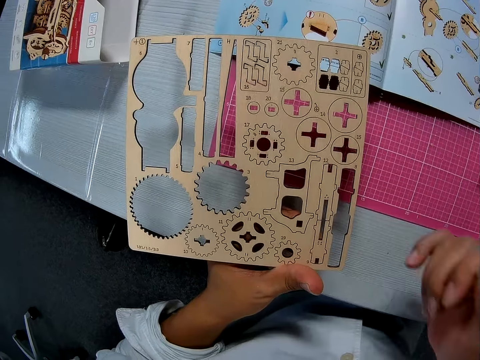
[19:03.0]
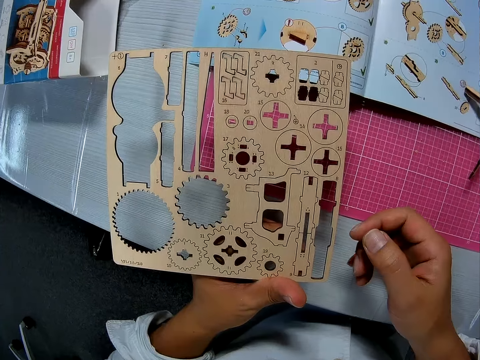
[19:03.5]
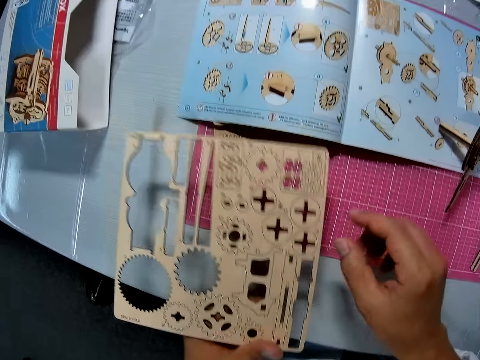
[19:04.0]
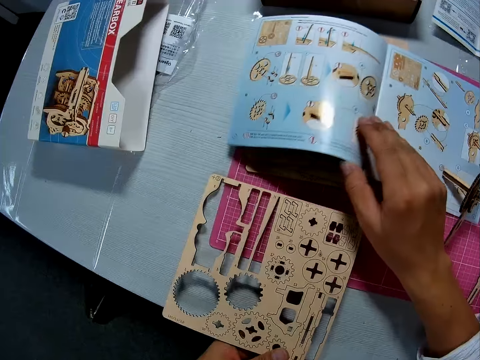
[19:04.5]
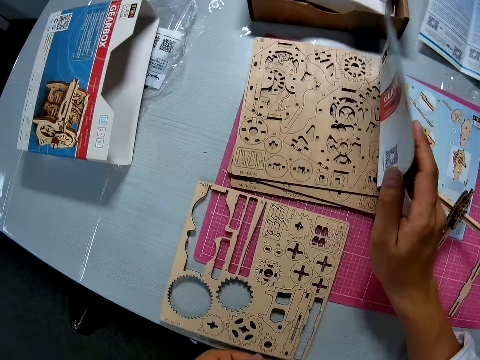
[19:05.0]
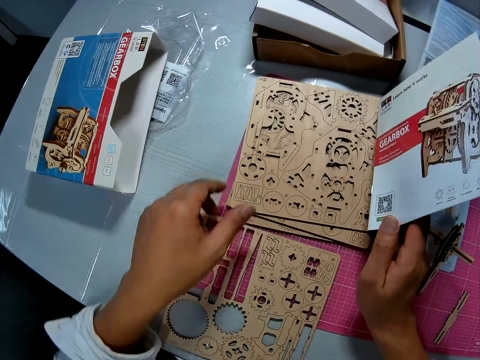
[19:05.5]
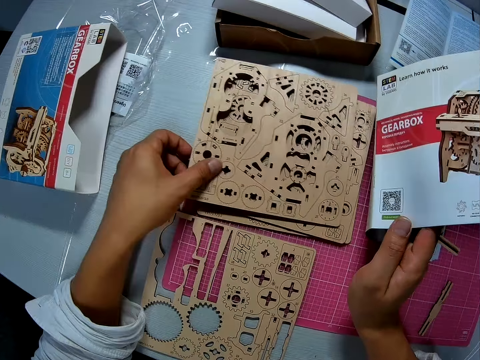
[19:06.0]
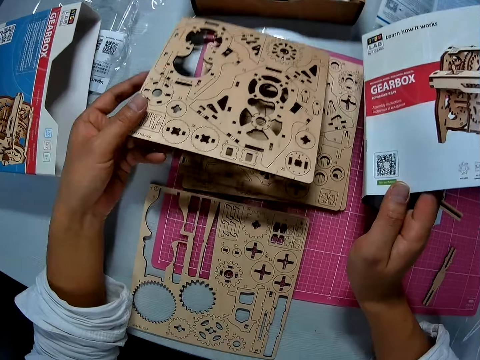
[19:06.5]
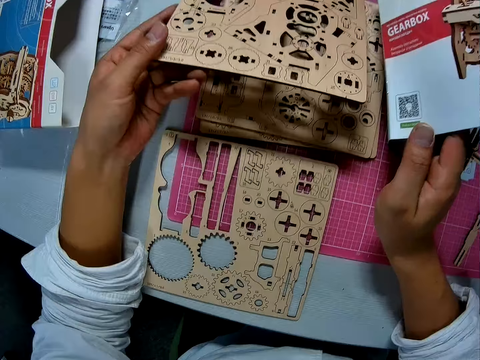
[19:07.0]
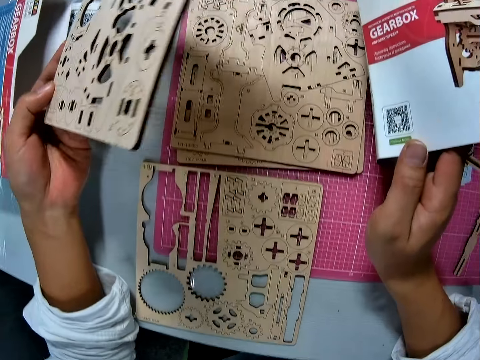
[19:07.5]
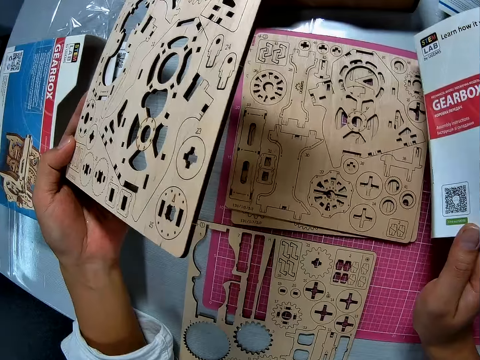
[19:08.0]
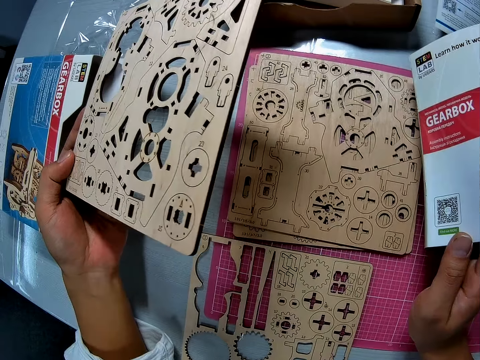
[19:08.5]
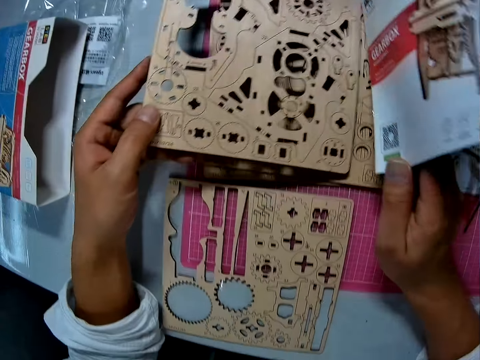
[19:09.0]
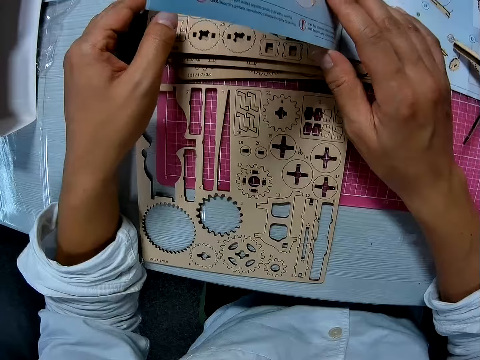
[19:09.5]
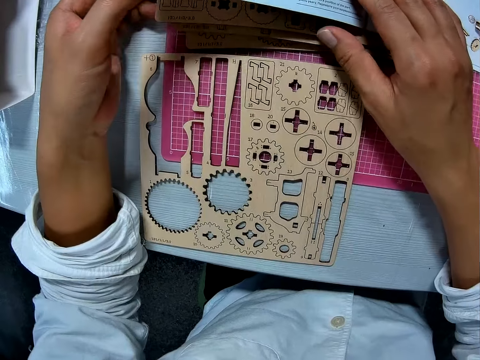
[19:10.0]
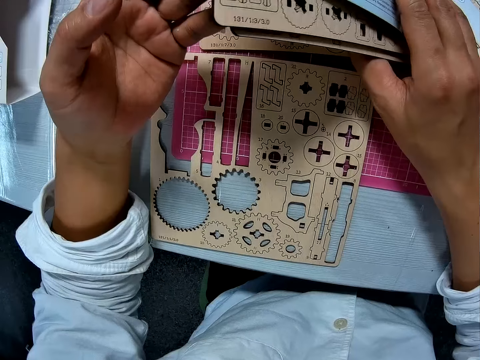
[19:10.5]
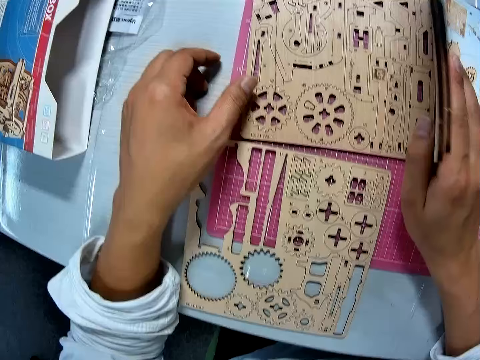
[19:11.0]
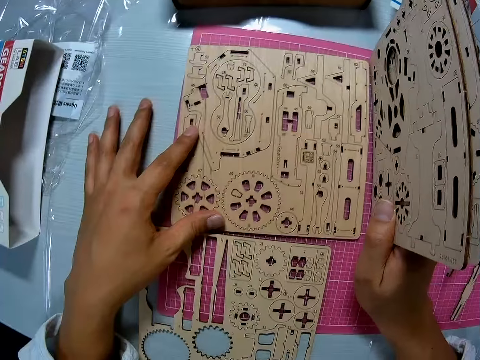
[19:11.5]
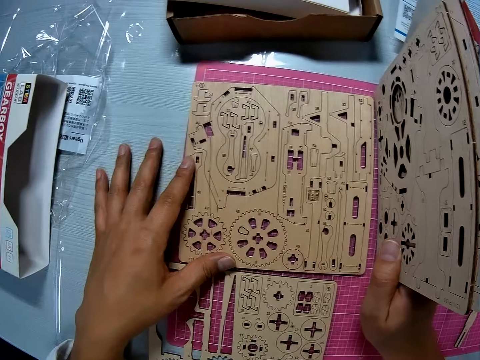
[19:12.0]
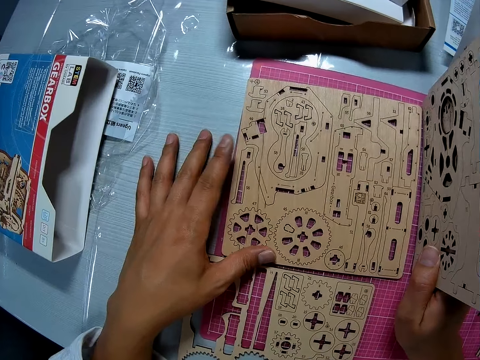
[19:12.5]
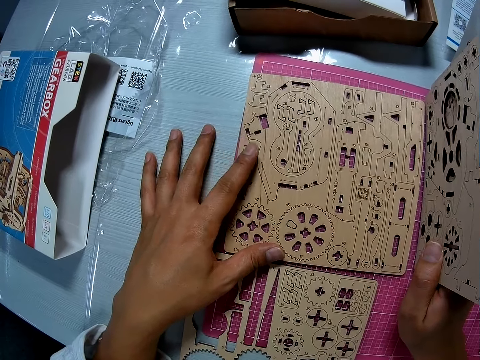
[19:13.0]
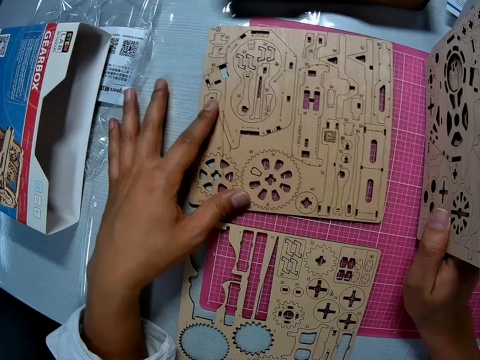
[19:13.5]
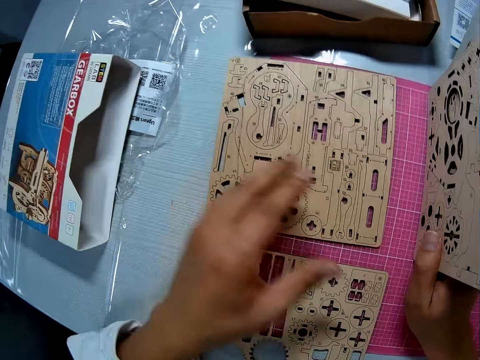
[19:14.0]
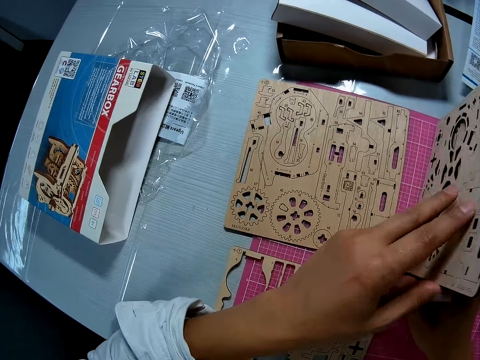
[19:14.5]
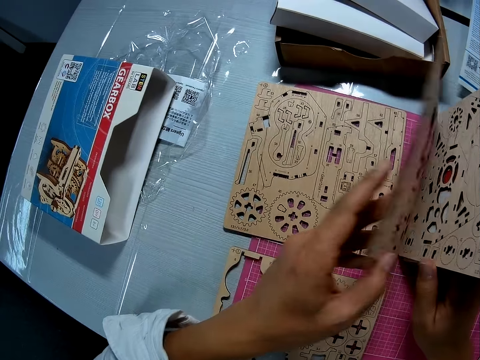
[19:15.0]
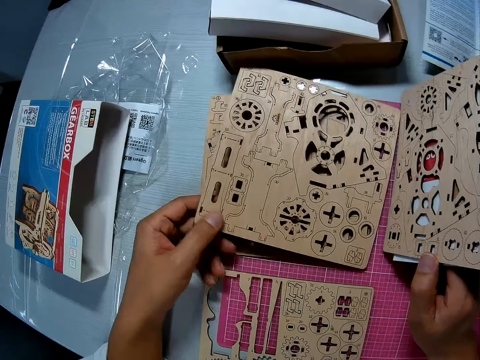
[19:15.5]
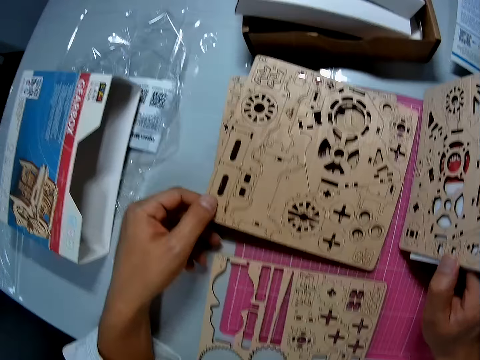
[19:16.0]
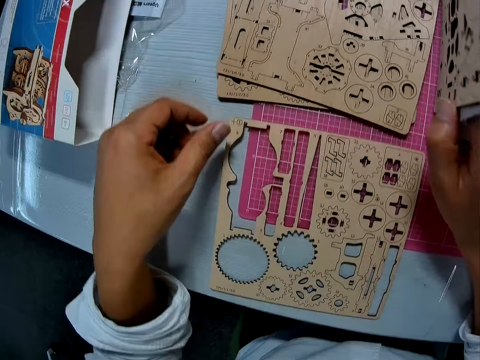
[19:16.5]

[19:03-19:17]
The camera wearer raises a blueprint on the table. He lifts a sheet. He drops the sheet. He lifts some sheets and the blueprint with his right hand. He looks through the pieces of wood craft. He moves a sheet on the cutting map. He drops the sheet.

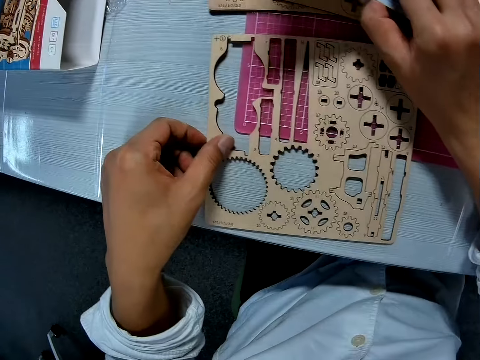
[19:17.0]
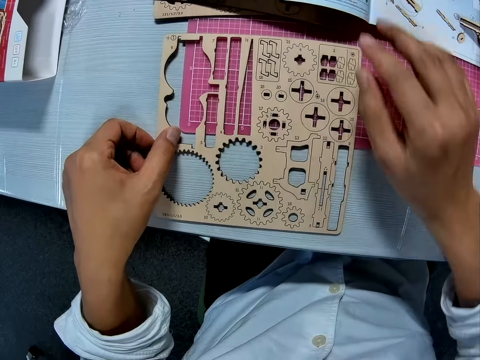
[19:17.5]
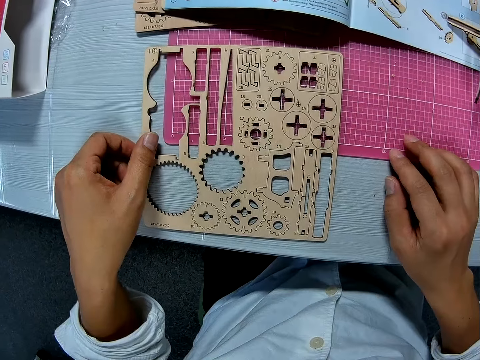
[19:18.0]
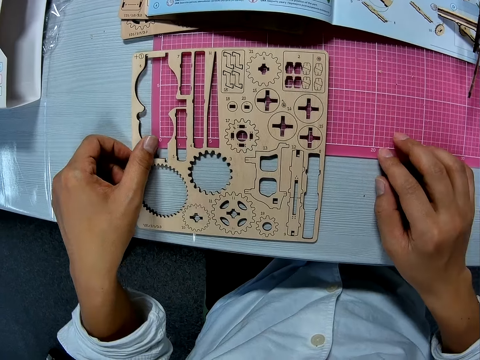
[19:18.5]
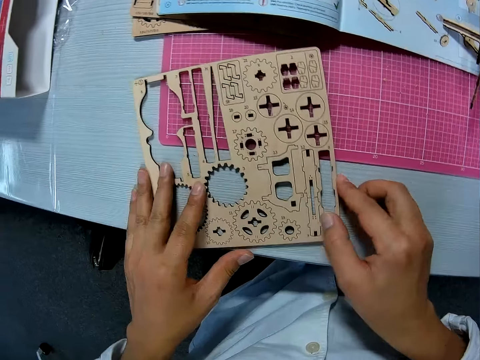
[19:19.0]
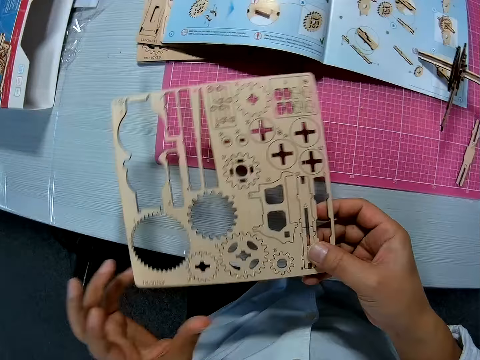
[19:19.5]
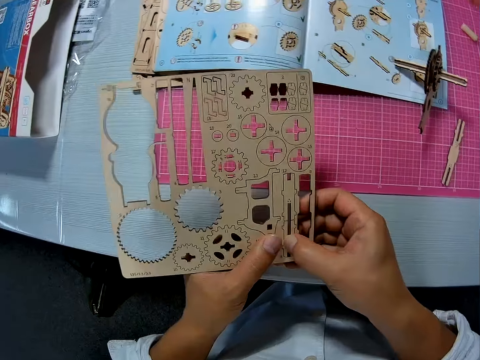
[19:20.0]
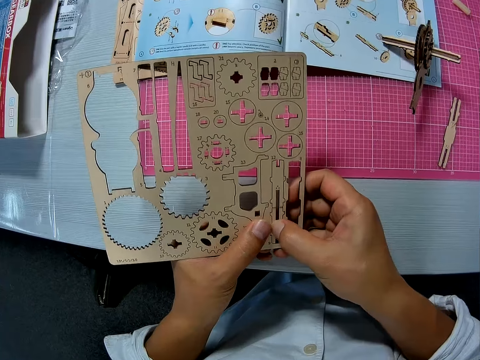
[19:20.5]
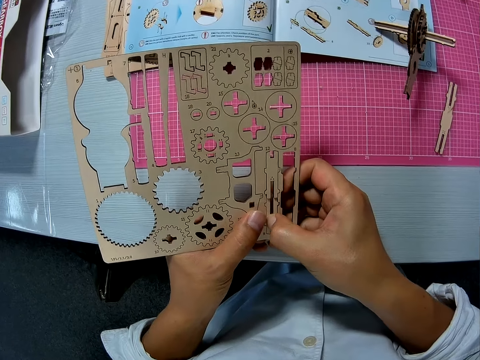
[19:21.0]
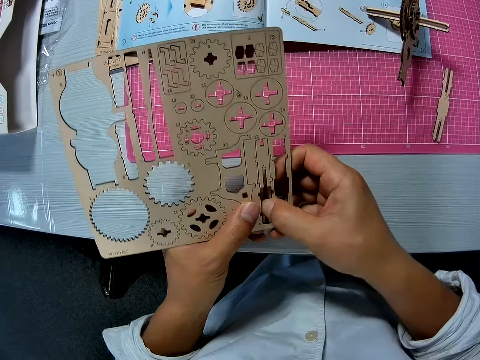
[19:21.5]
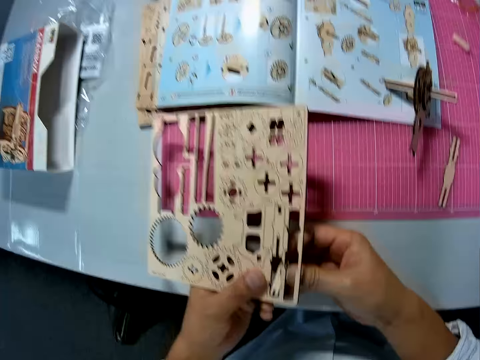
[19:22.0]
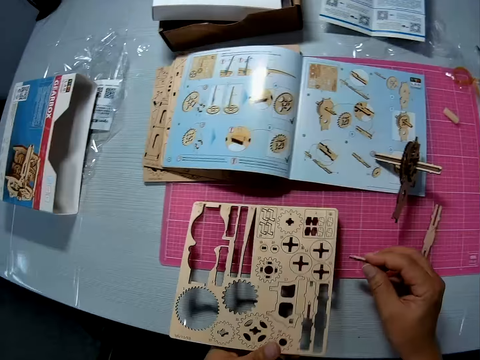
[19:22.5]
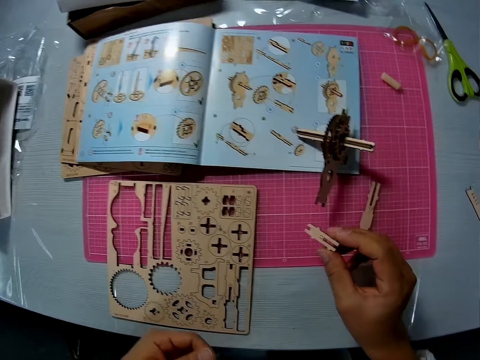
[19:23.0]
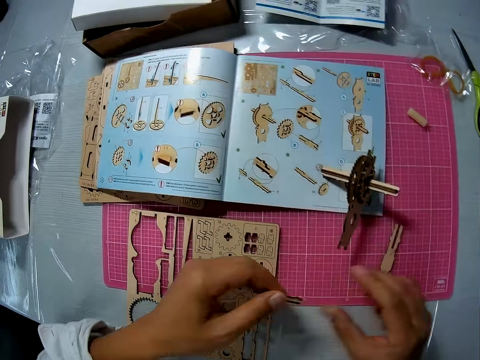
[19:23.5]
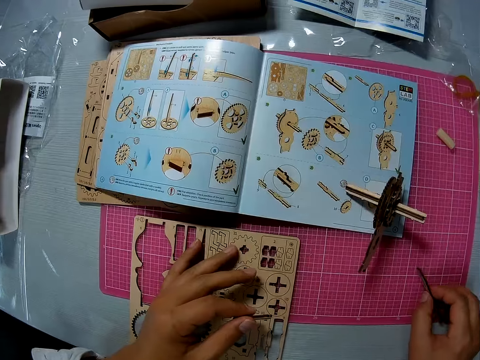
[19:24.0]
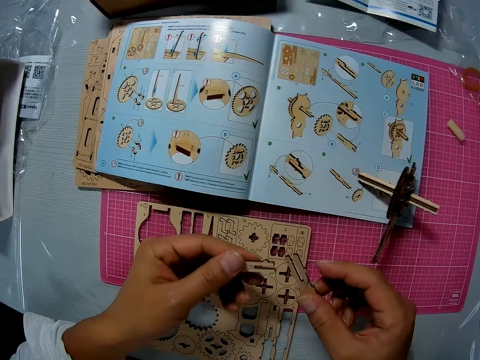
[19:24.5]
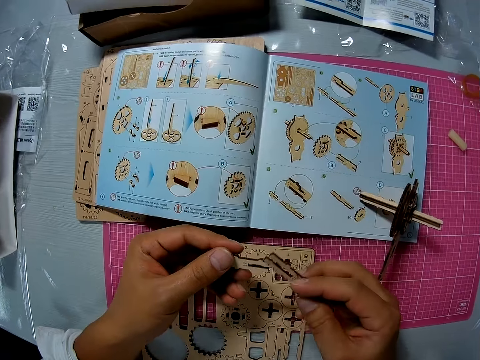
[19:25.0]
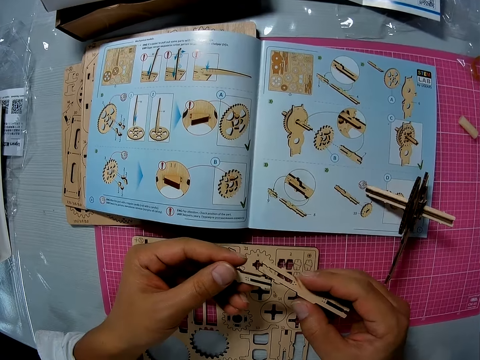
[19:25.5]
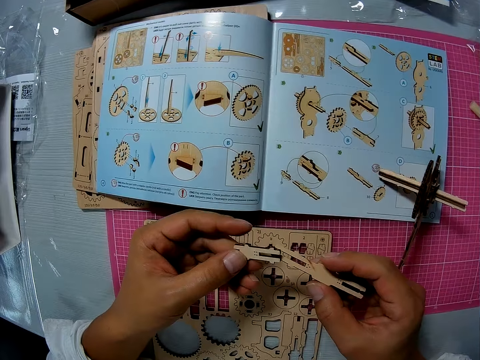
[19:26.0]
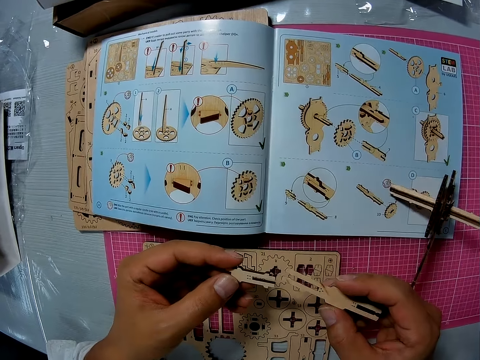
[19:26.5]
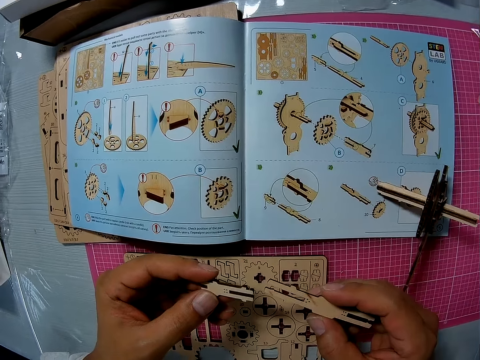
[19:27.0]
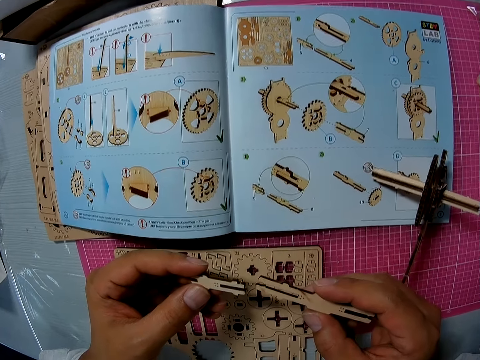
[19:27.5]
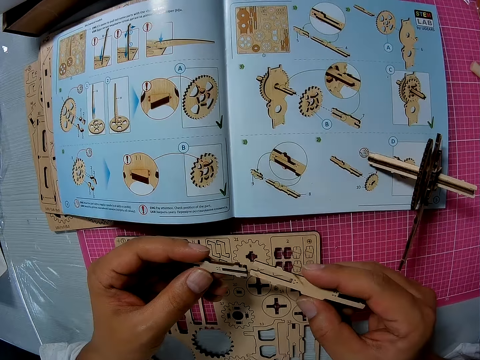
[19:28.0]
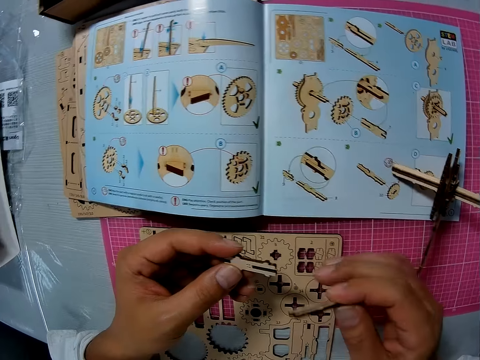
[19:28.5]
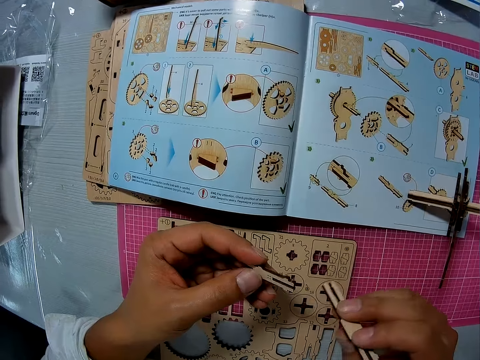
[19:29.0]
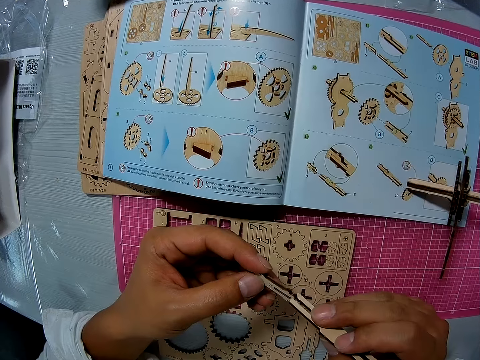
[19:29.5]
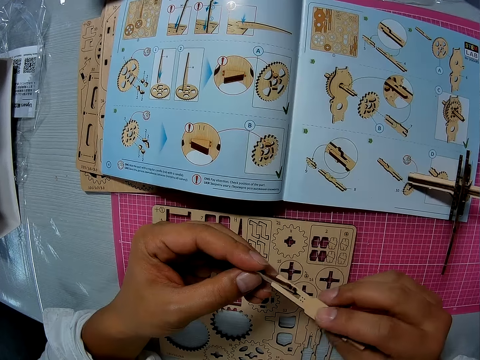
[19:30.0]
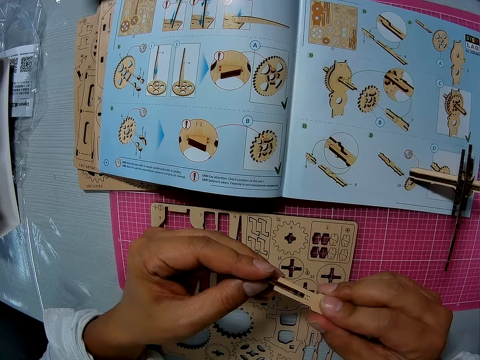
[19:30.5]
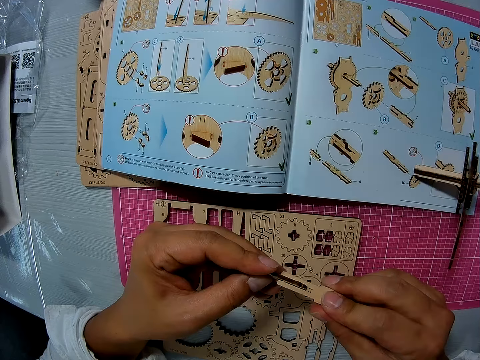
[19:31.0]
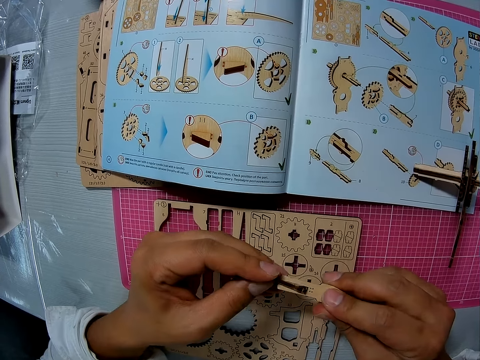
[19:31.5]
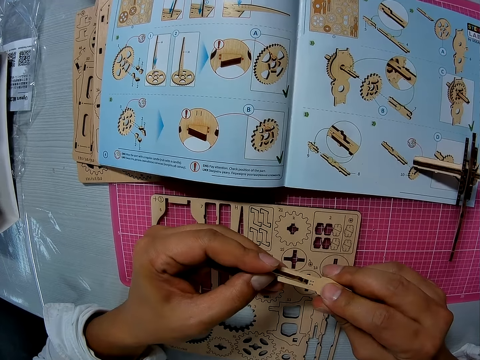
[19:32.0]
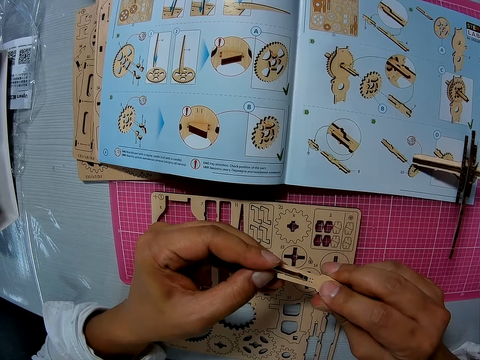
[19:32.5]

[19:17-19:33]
The camera wearer drops the sheets and the blueprint on the table. They pick up a sheet. They remove a piece from the sheet. They drop the sheet on the table. They pick up a piece on the cutting map. They attach both pieces together.
